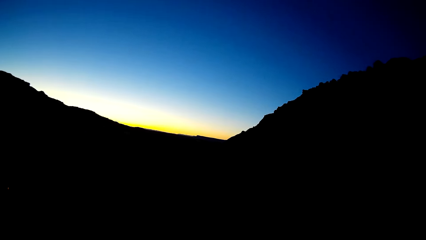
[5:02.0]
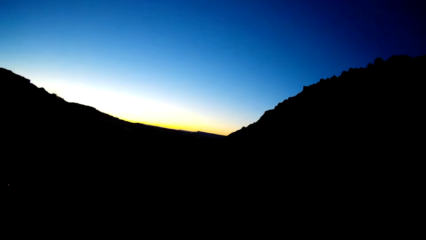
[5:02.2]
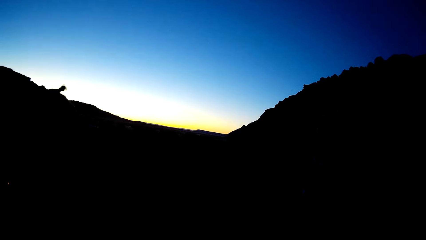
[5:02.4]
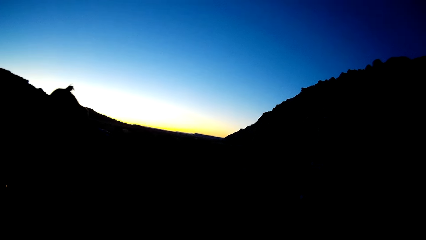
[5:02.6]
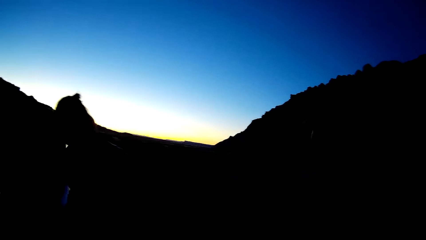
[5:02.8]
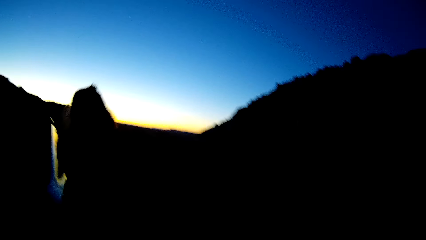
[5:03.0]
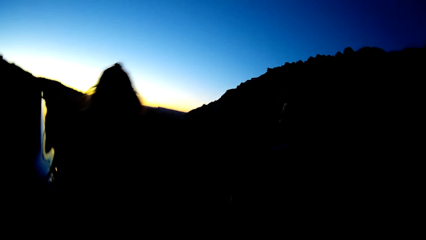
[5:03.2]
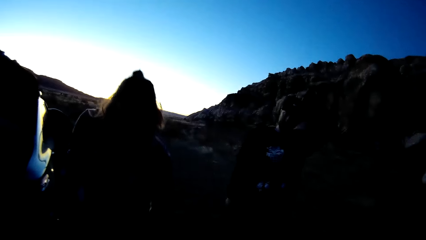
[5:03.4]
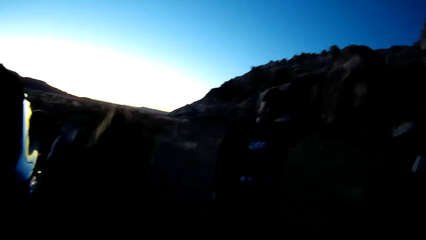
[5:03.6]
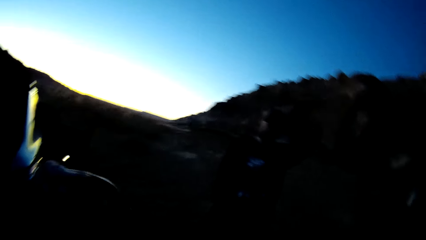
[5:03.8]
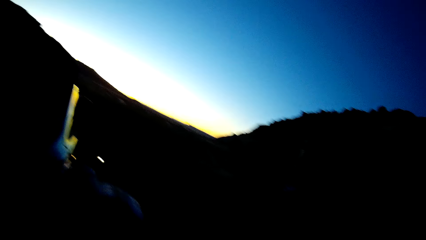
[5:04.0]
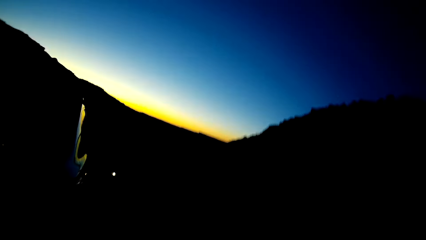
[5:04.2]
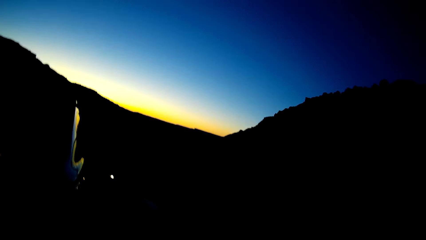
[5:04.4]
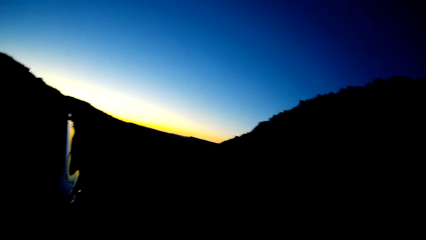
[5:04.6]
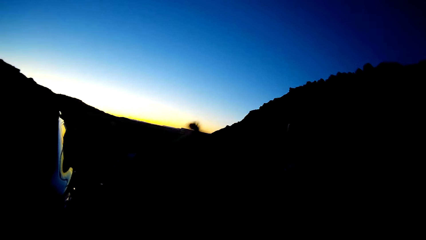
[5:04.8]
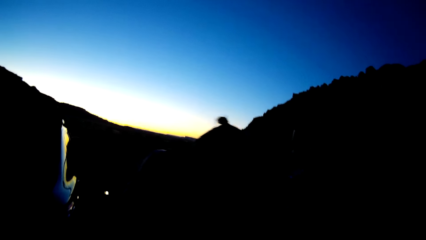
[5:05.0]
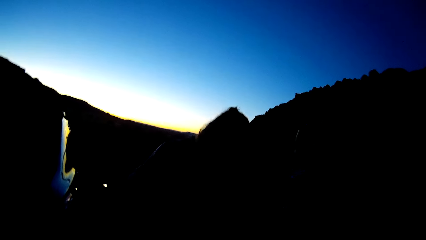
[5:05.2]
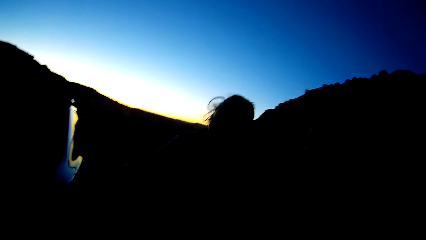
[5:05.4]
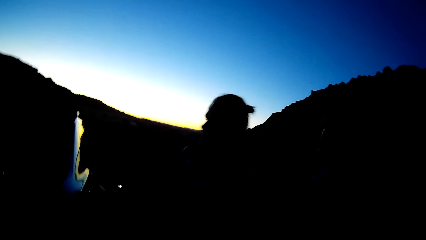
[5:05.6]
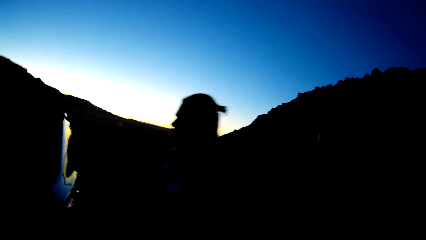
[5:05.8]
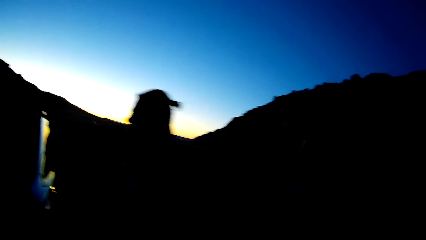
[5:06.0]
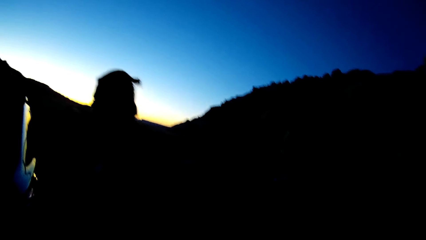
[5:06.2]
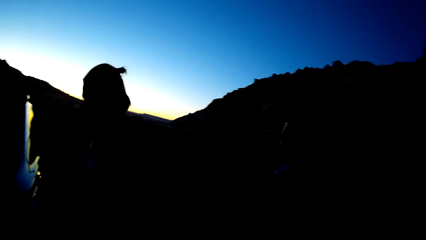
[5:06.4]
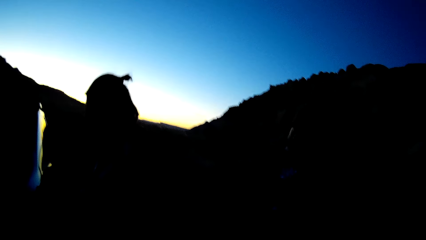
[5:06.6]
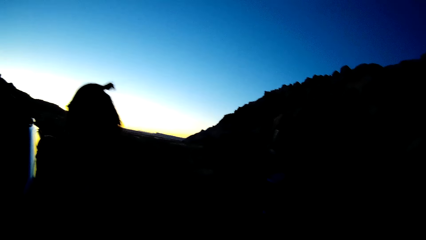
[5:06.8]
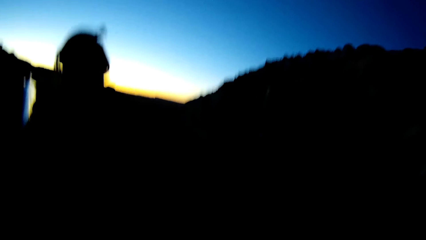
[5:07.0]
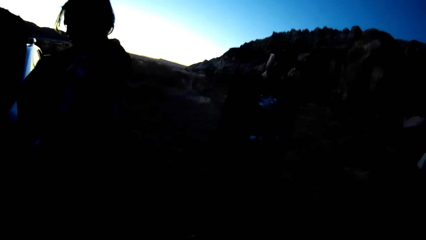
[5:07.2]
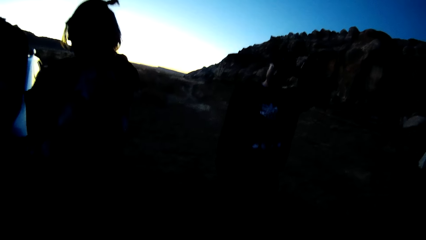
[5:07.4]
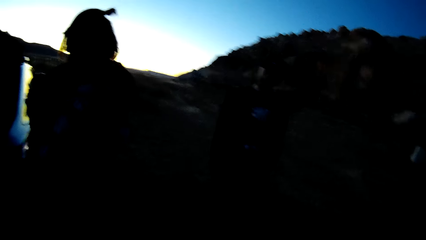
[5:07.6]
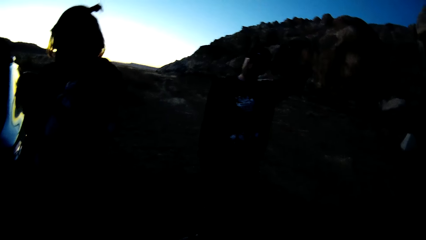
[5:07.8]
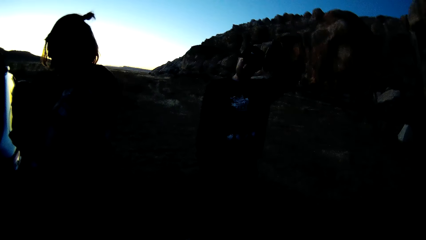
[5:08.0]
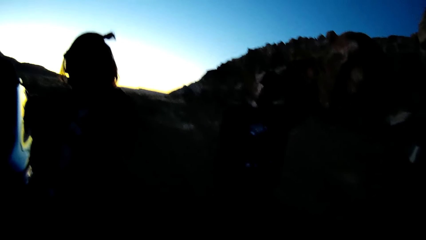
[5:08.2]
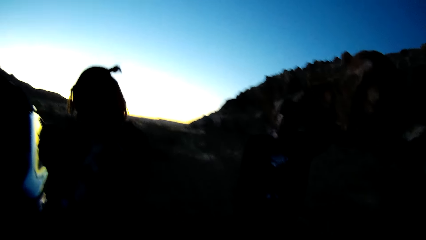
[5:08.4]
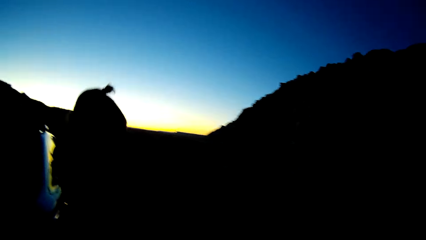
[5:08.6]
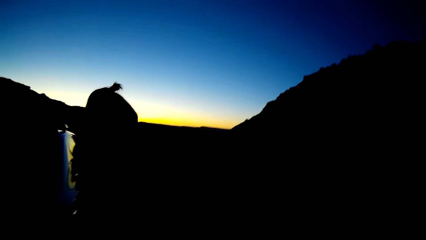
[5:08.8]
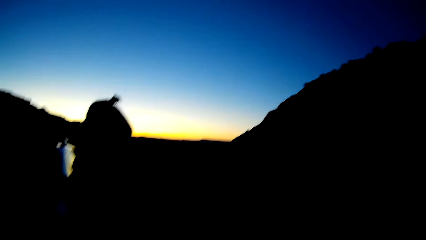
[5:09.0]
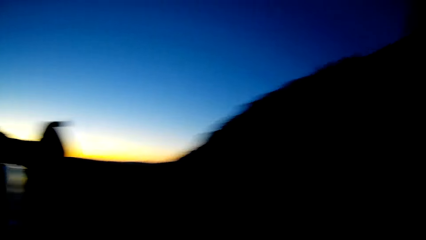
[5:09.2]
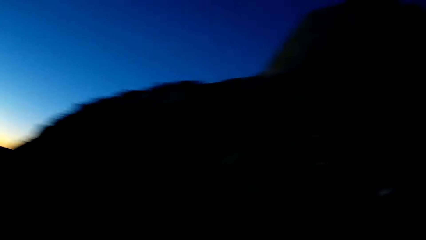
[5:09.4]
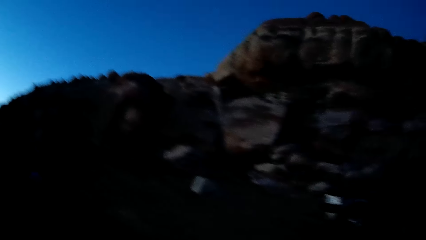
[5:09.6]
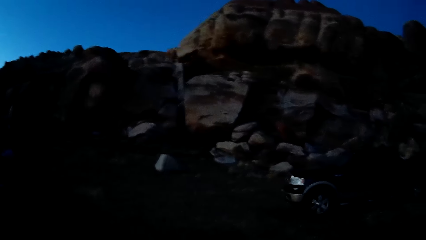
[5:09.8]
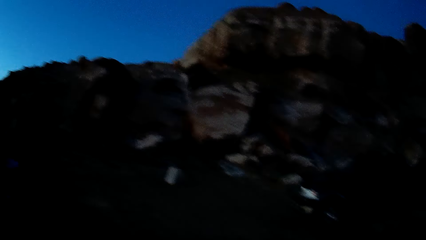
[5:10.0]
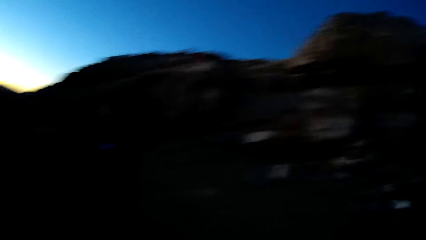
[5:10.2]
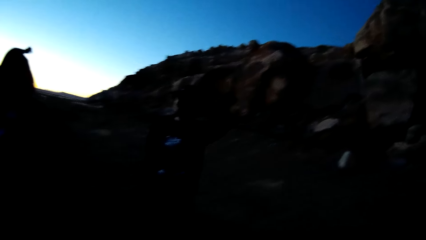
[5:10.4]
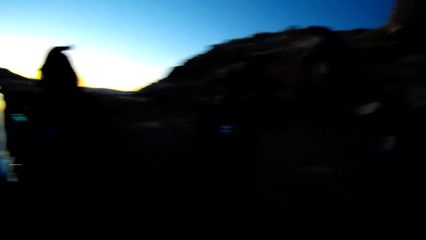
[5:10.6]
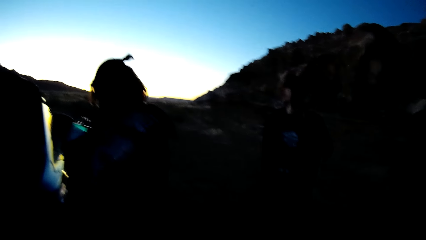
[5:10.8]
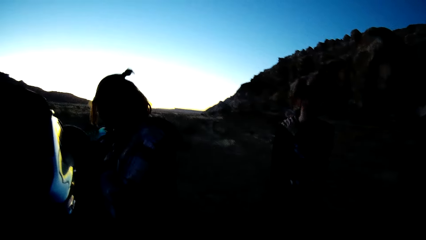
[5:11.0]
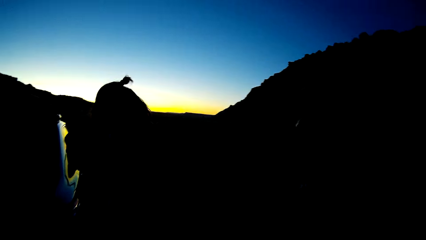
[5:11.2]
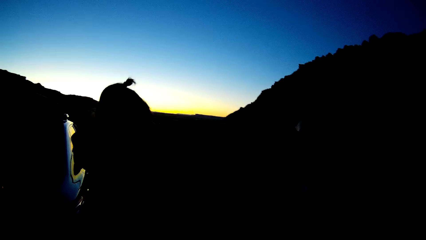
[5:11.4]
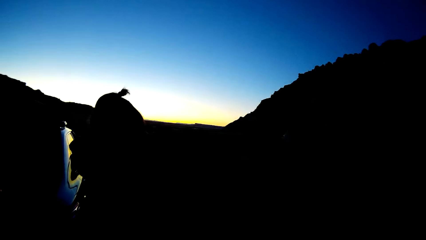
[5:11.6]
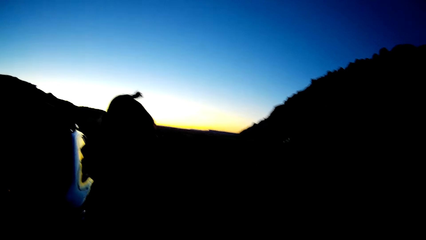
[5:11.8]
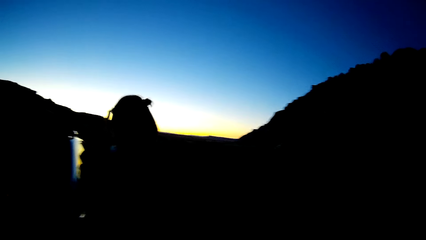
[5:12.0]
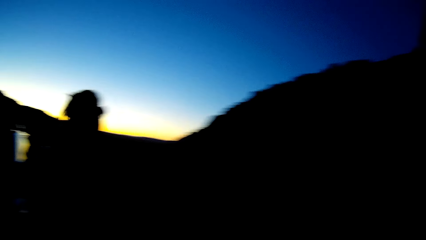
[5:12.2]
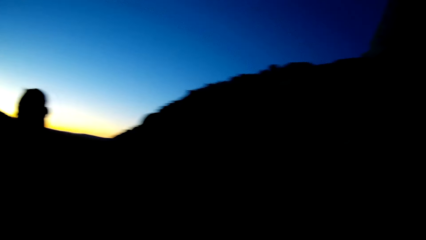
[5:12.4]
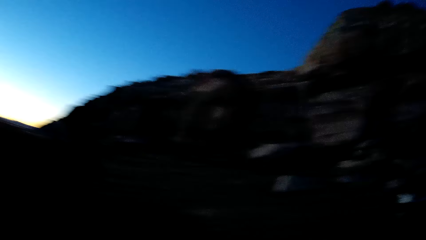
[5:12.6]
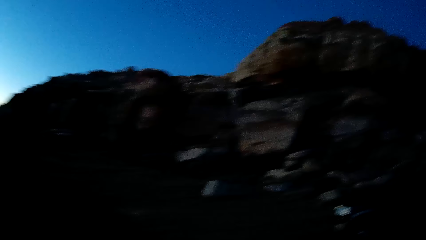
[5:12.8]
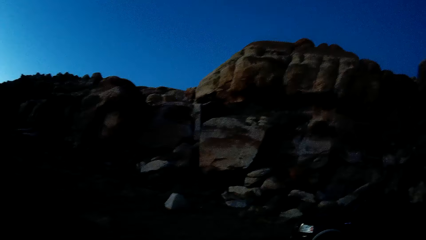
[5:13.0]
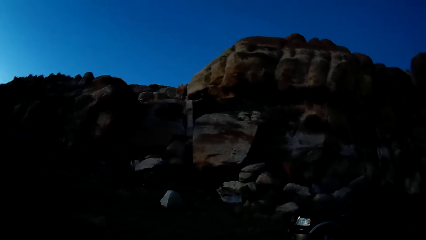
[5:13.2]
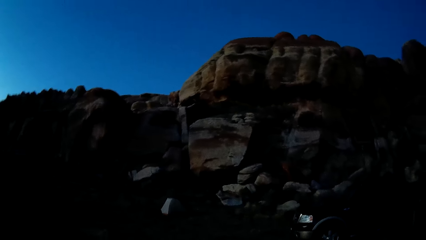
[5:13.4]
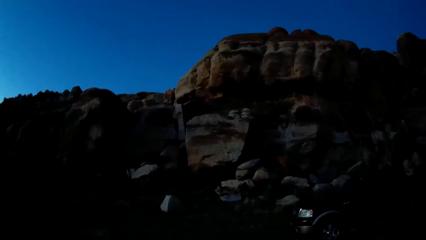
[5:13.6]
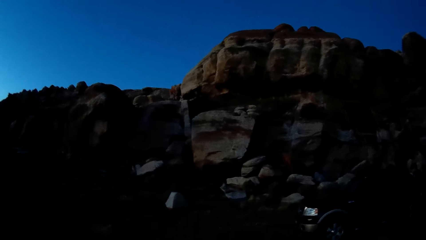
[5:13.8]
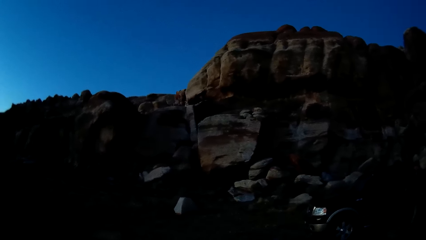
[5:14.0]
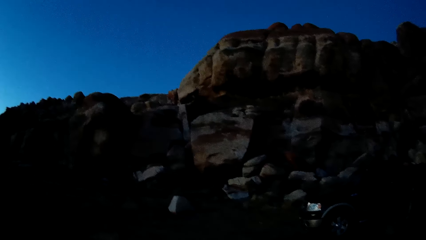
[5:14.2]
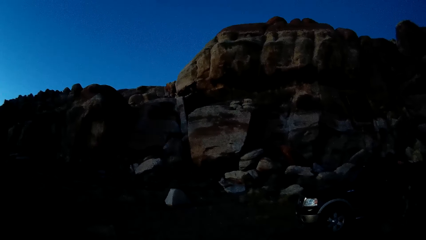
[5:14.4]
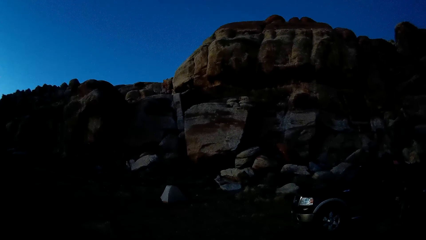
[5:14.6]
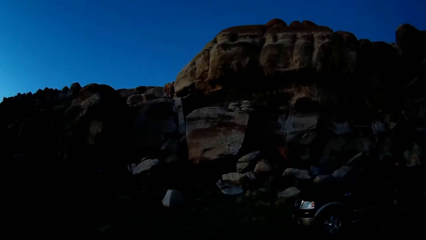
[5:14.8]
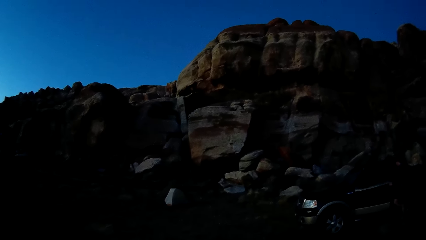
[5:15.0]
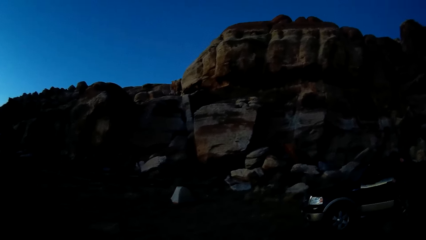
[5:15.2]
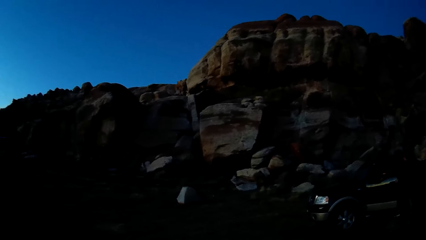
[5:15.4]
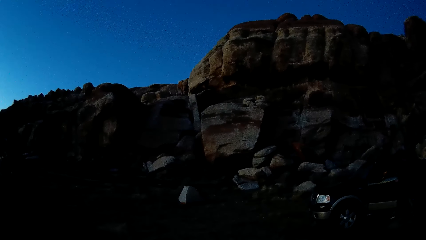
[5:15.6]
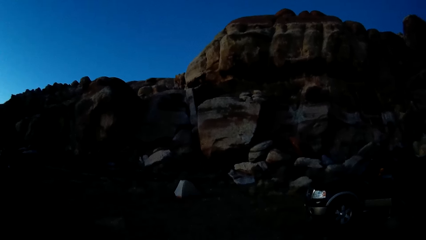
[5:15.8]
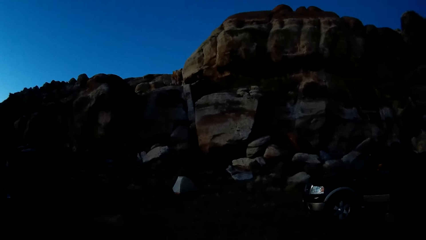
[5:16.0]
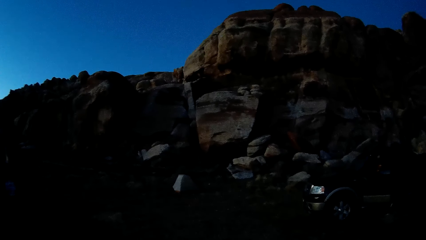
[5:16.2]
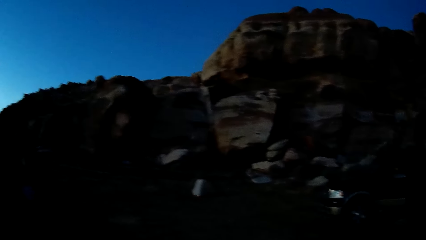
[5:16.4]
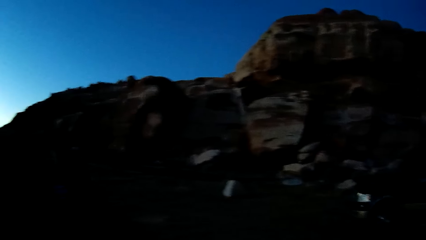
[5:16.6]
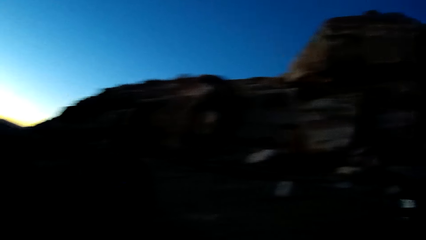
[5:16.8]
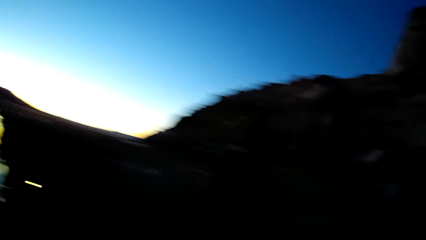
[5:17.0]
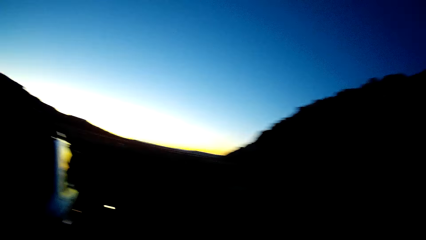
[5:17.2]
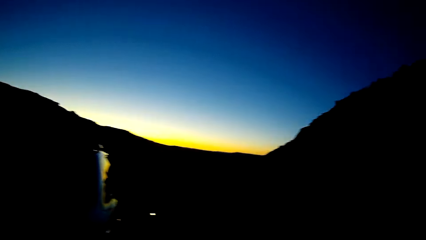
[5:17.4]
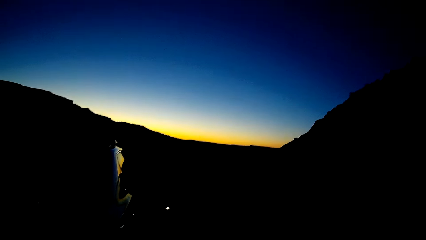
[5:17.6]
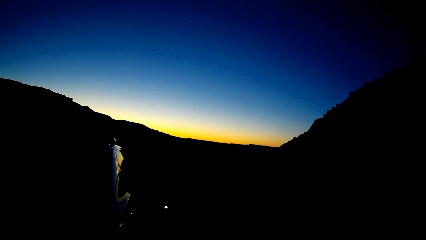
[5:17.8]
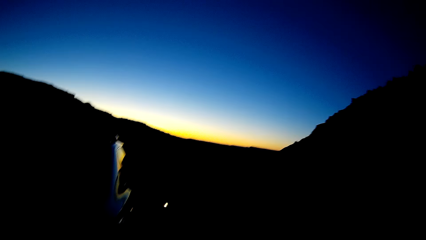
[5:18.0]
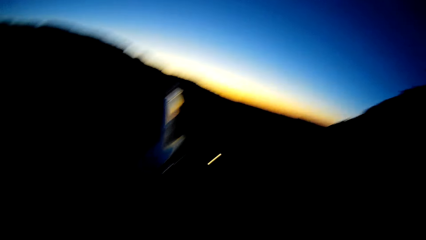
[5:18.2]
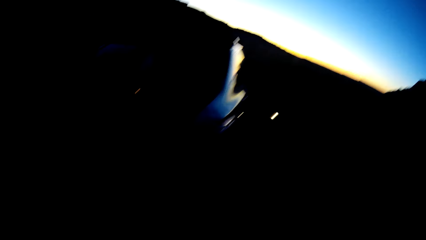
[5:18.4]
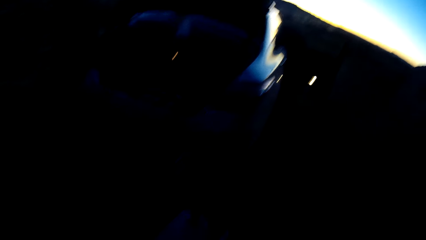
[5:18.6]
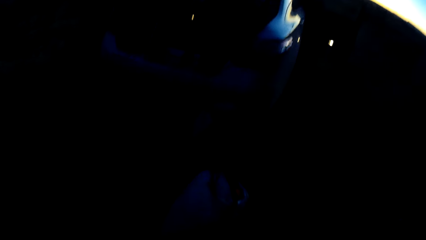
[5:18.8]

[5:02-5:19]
The camera wearer swings the body. They swing the body again. A man bends on the ground, picks up something, stands upright, turns the body left, walks on the ground and holds something. The camera wearer turns the head right. They turn the head left. The man swings a hand. Another man swings a hand. The first man touches something. The camera wearer turns the head right. They stare at the rocks. They turn the head left. They move the head down.
